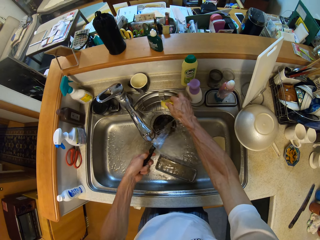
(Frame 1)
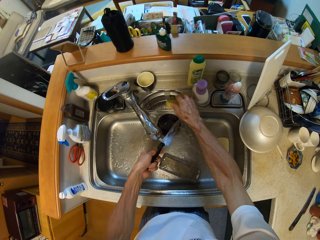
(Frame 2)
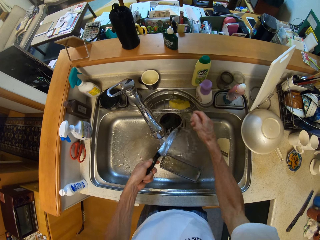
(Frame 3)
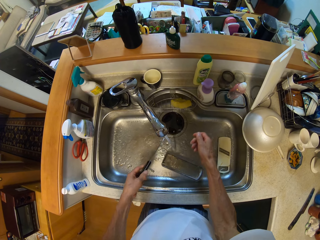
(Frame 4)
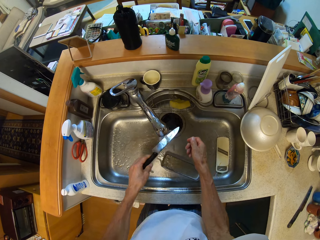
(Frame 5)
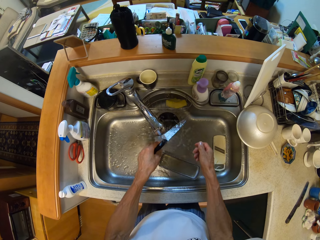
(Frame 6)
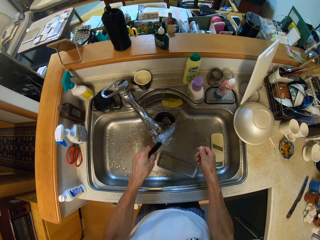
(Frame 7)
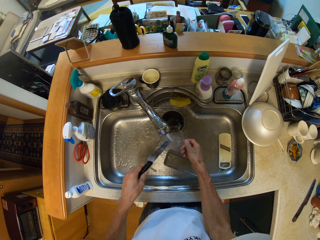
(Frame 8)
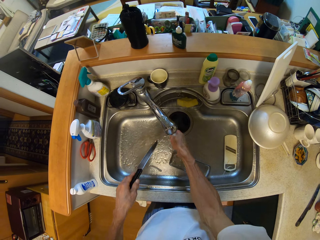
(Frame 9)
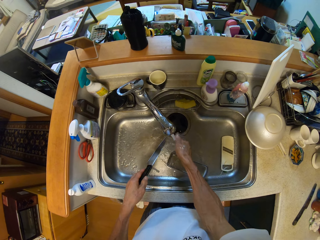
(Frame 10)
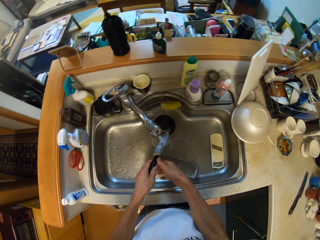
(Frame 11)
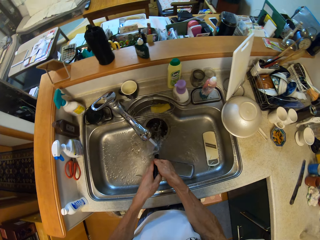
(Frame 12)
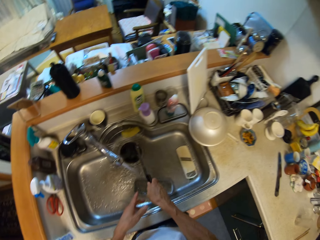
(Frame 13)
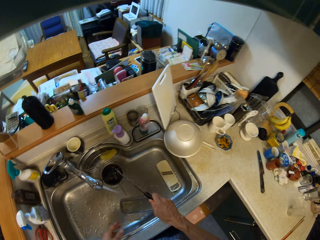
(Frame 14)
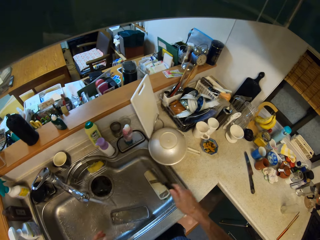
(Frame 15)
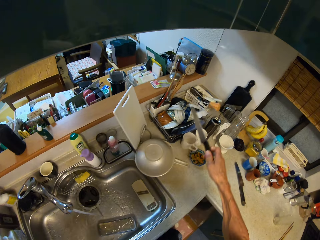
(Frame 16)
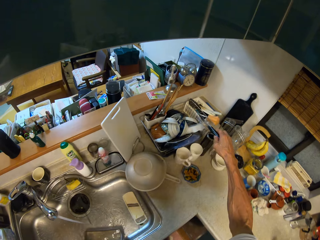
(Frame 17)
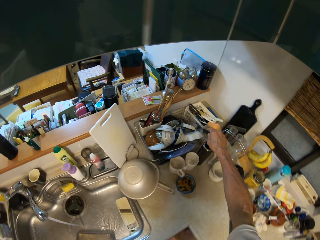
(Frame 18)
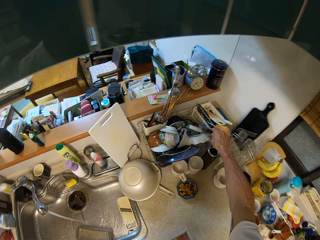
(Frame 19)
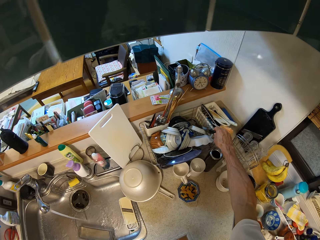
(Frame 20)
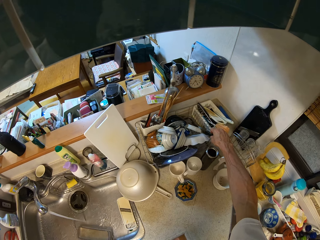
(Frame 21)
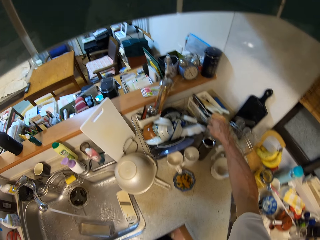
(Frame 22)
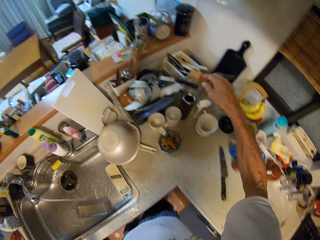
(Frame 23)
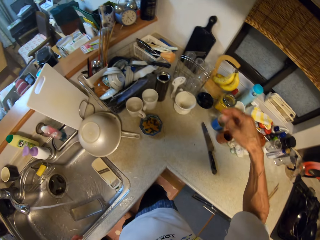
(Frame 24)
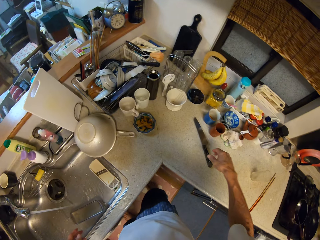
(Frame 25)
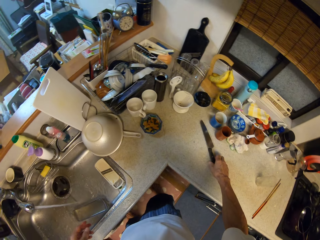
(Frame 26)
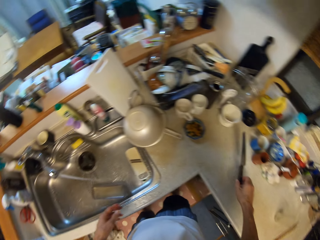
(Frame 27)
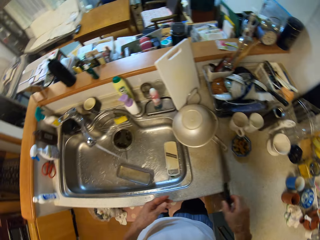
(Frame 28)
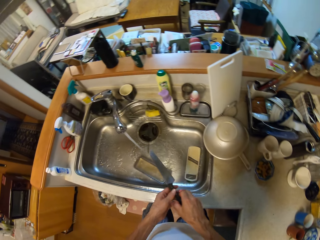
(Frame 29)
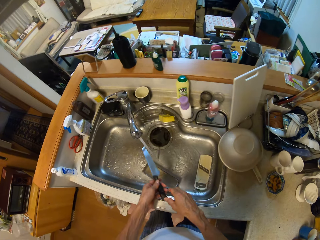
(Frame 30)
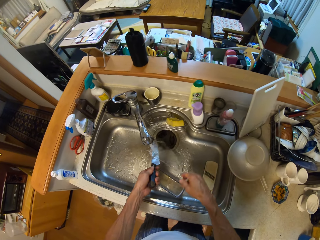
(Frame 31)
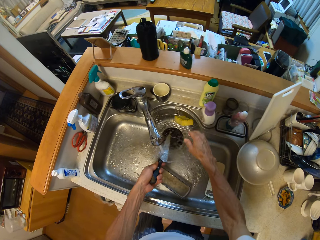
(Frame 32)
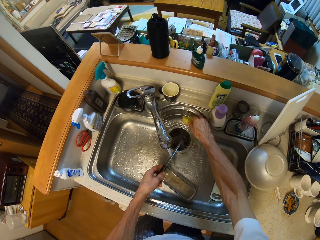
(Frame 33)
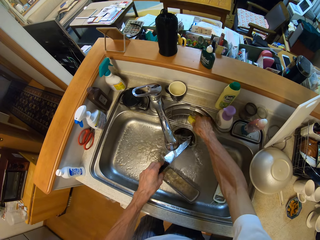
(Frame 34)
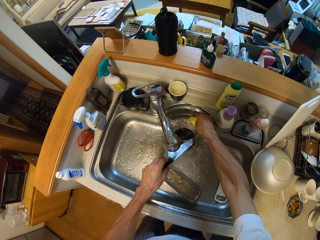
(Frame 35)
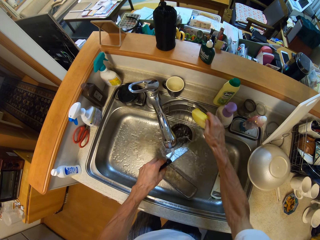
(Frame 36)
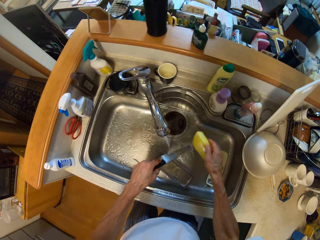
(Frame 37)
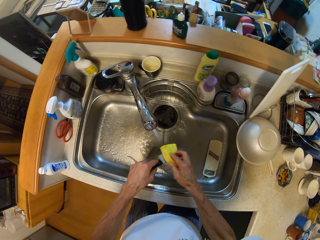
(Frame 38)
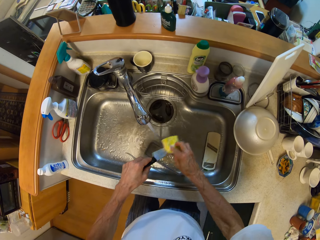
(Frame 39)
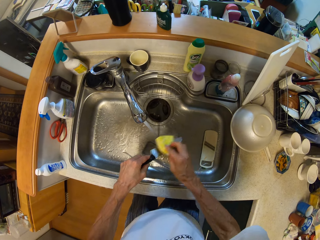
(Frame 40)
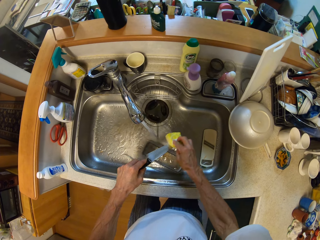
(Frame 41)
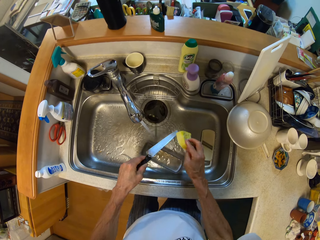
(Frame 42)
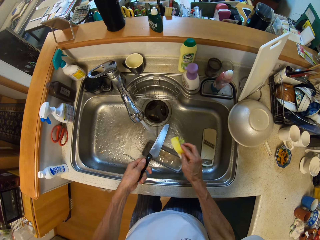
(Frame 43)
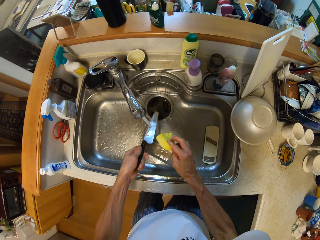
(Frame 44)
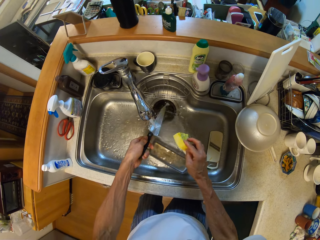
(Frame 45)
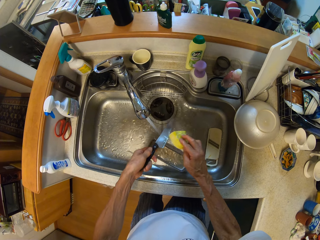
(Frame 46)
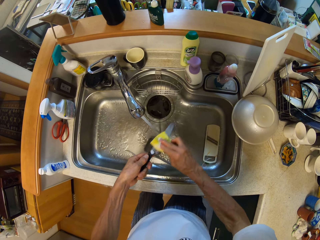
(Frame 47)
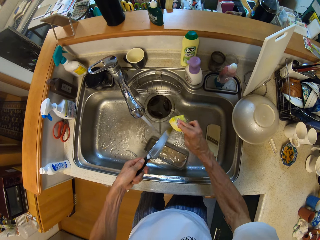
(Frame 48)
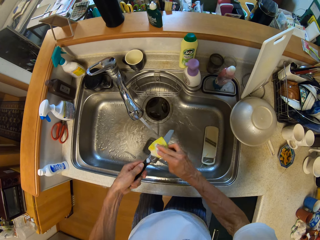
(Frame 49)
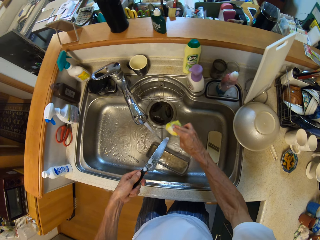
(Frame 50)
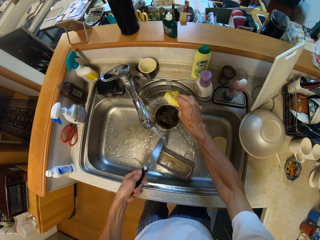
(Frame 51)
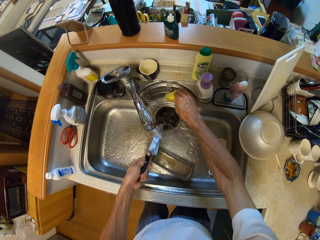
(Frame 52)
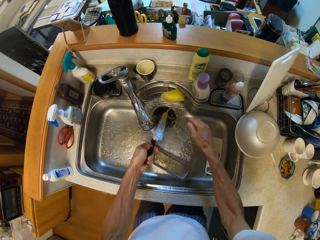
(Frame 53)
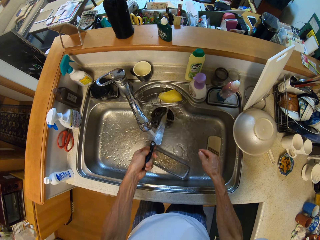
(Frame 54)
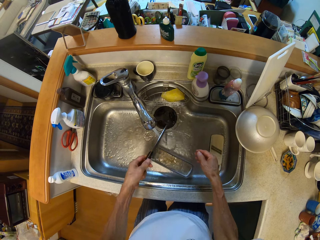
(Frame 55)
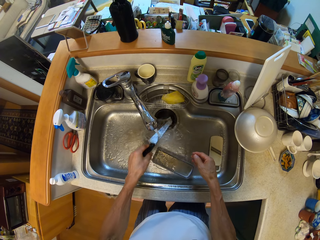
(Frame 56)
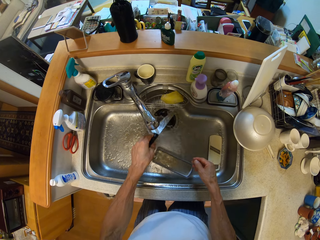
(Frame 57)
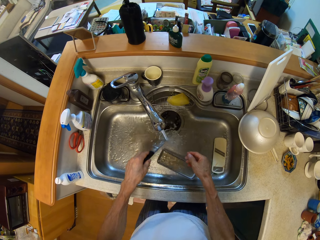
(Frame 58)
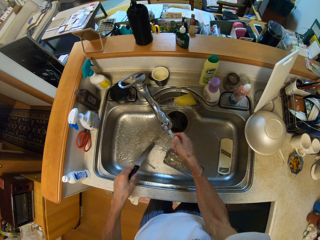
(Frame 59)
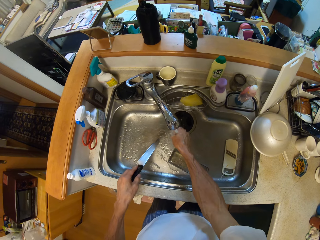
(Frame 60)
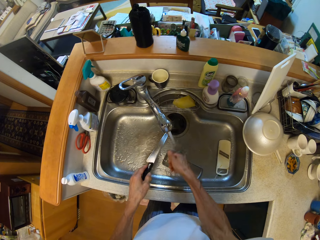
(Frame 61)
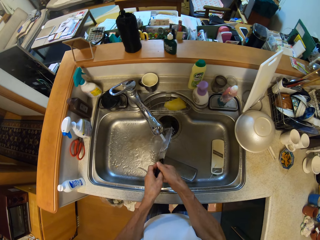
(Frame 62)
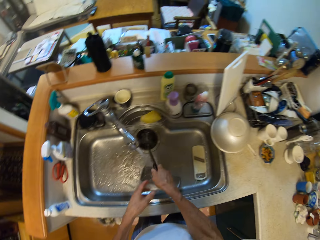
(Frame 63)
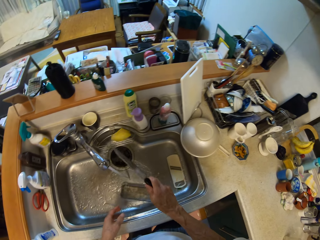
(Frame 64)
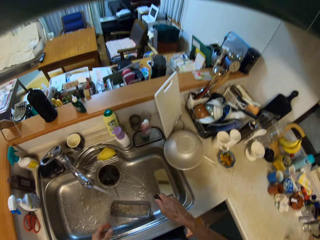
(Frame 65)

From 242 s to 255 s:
The camera wearer puts down the washing sponge. He washes the knife. He drops the knife in the rack with his right hand. He picks up the knife. He picks up the washing sponge. He washes the knife. He puts down the washing sponge. He washes the knife.

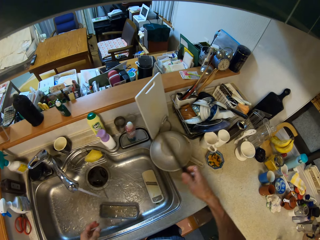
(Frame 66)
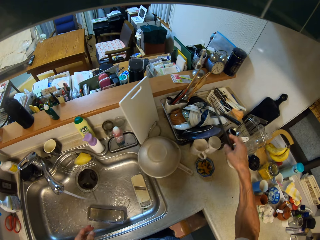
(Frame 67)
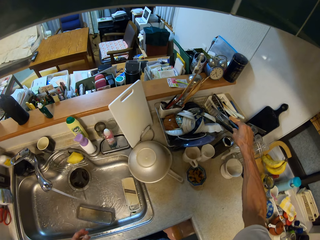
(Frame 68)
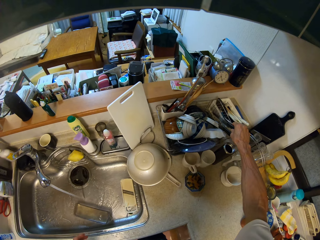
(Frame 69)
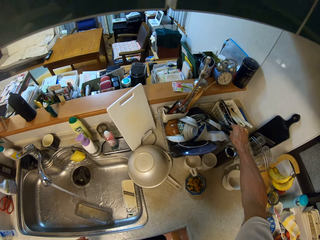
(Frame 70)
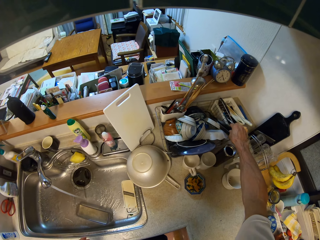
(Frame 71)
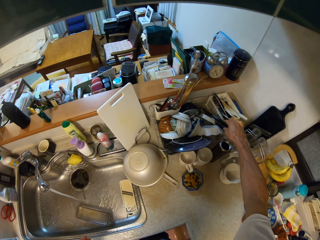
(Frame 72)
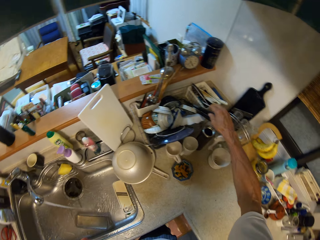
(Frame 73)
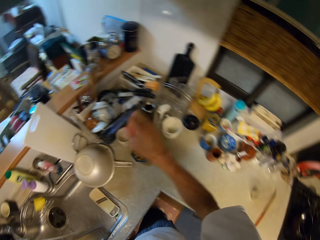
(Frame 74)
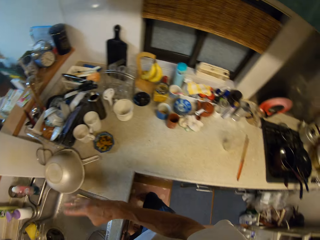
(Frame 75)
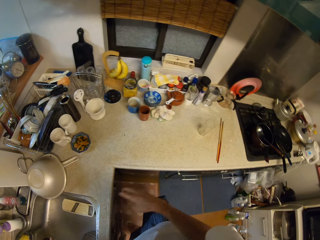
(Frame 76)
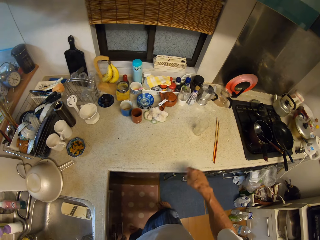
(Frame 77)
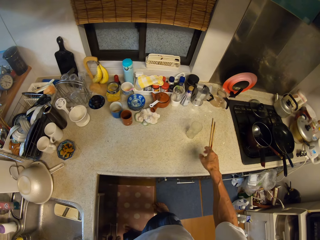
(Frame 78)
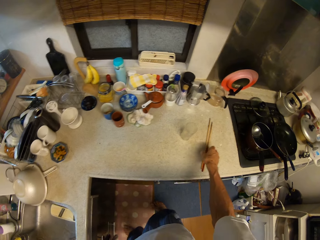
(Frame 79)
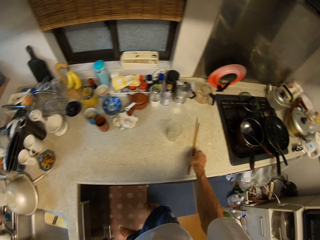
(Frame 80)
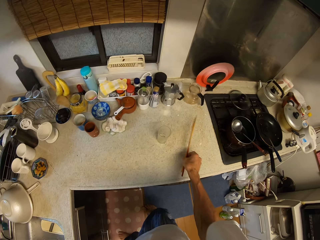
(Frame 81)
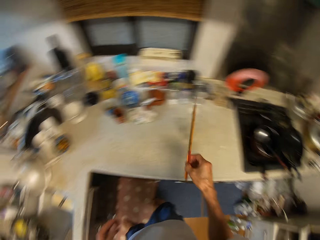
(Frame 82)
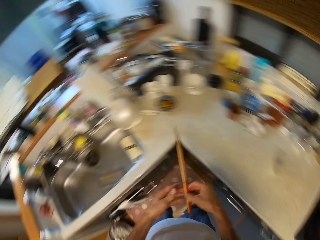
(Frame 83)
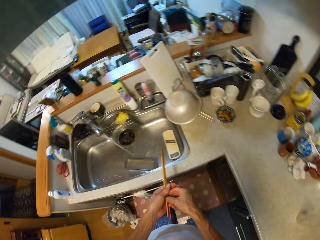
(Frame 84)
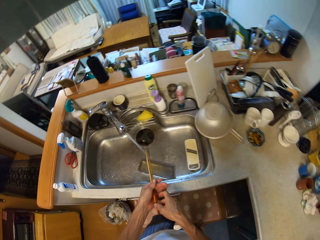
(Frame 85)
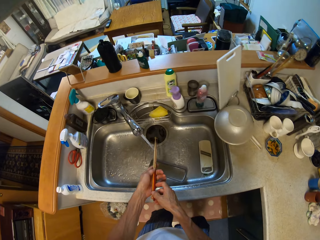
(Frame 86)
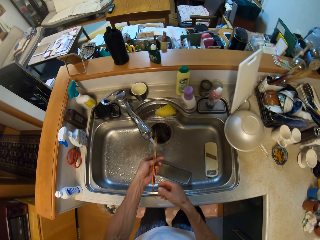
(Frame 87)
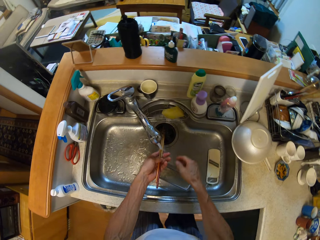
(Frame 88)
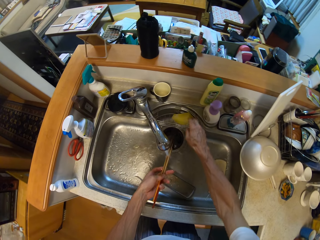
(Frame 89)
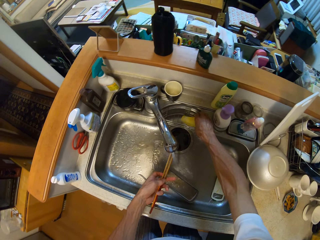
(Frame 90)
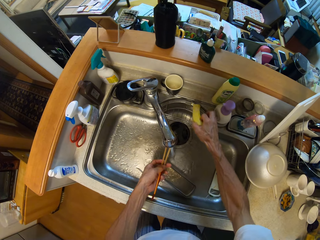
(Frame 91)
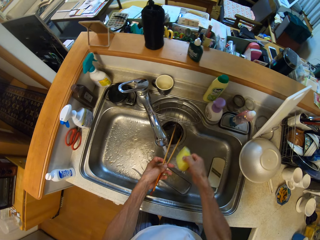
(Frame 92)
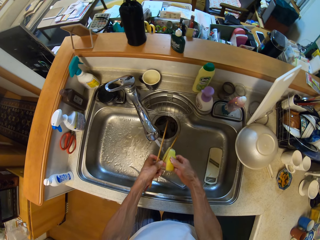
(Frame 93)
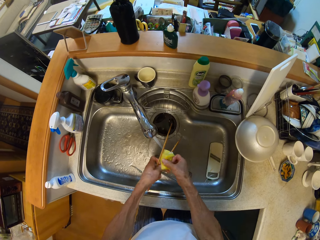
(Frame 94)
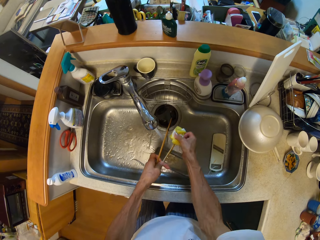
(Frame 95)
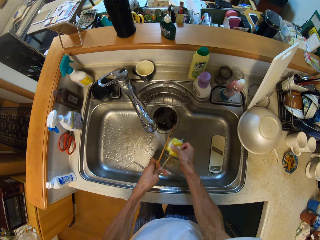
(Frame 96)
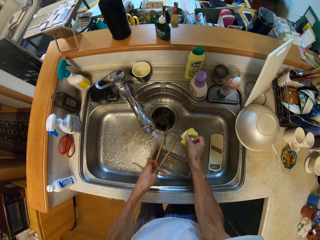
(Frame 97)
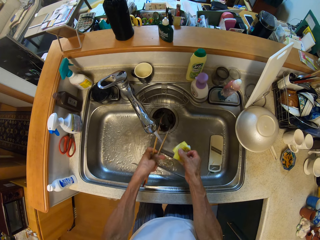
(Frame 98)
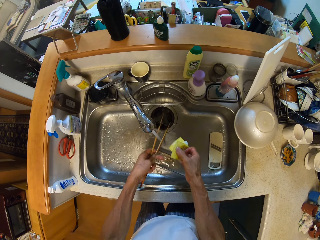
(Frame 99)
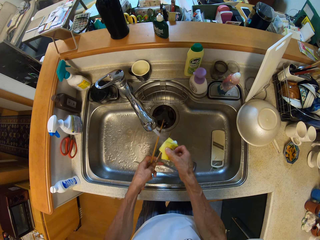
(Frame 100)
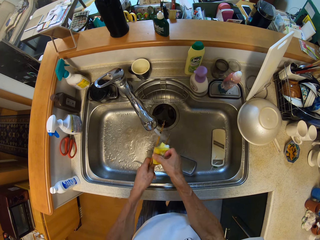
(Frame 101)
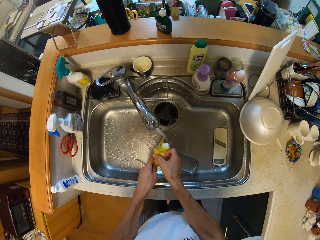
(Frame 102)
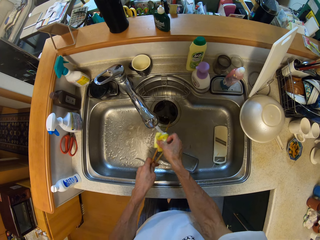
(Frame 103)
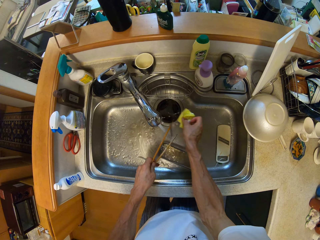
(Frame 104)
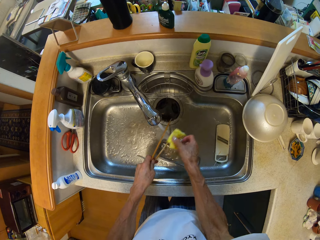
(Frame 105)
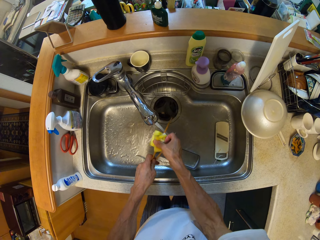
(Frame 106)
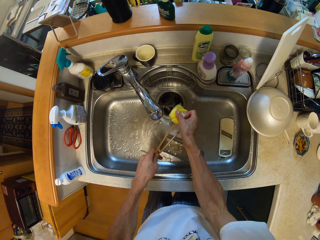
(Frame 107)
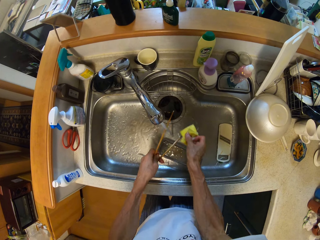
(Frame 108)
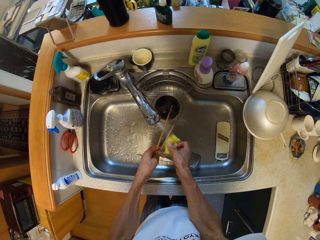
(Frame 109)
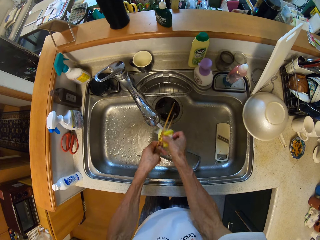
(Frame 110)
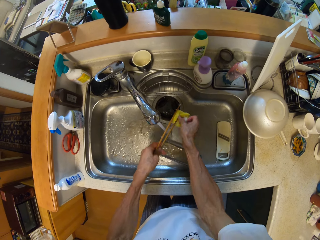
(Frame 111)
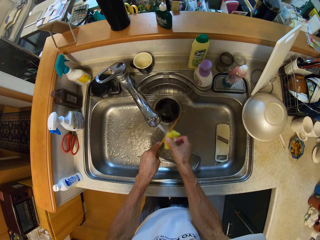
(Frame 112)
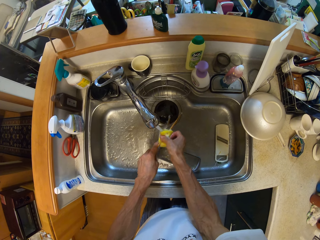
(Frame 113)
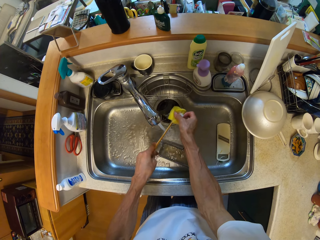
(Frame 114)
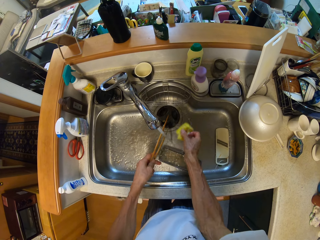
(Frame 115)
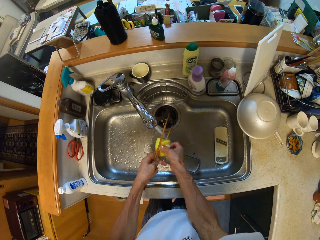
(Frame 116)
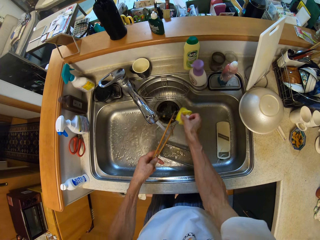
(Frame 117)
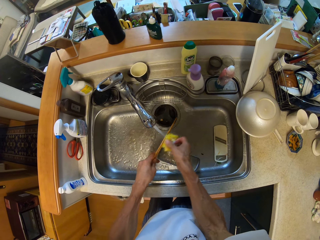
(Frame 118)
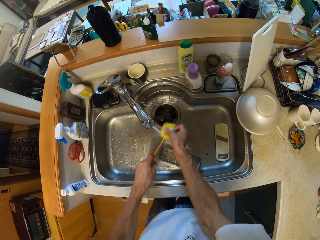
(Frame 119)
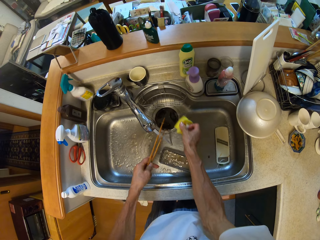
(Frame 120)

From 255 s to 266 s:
The camera wearer puts the knife down. He picks up the chopsticks on the counter with his right hand. He picks up the washing sponge. He washes the chopsticks.
